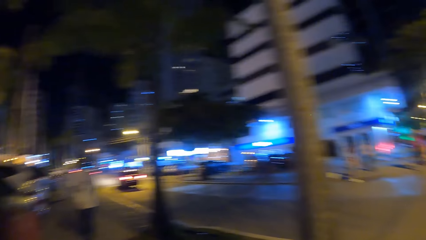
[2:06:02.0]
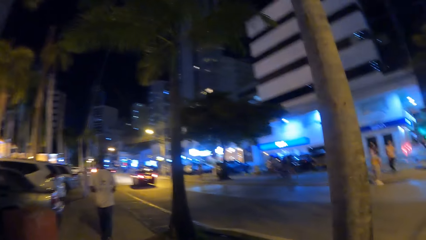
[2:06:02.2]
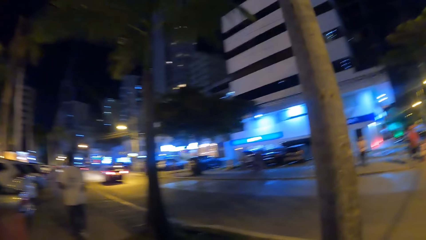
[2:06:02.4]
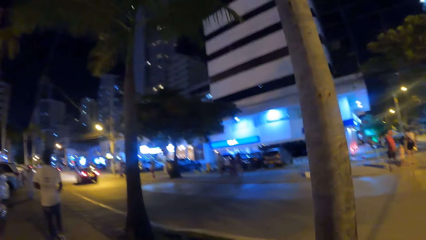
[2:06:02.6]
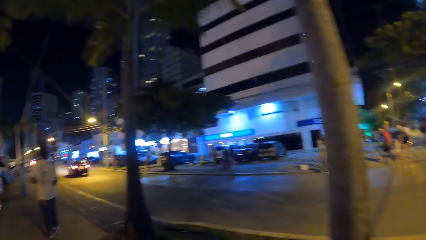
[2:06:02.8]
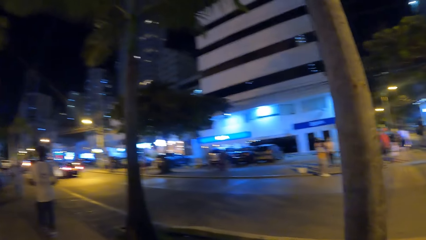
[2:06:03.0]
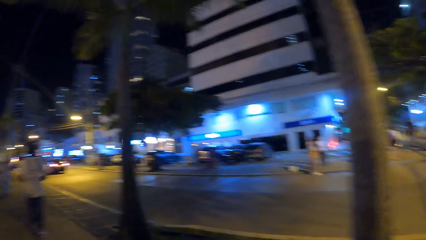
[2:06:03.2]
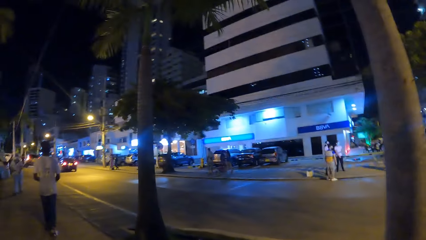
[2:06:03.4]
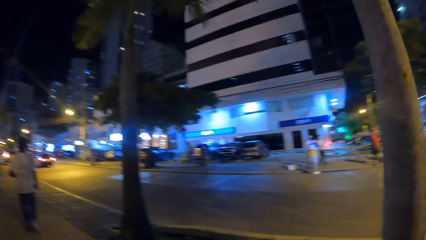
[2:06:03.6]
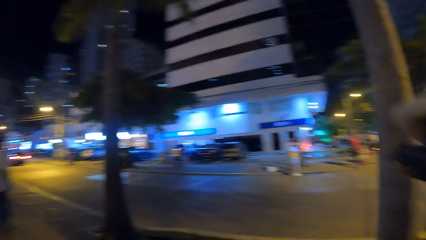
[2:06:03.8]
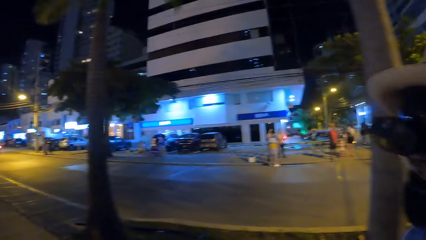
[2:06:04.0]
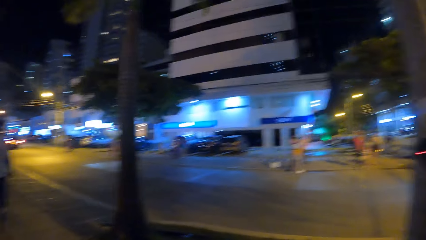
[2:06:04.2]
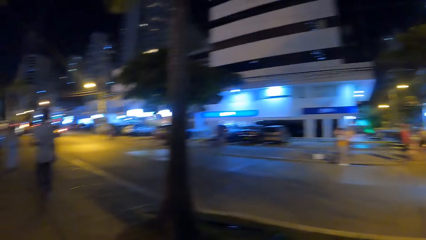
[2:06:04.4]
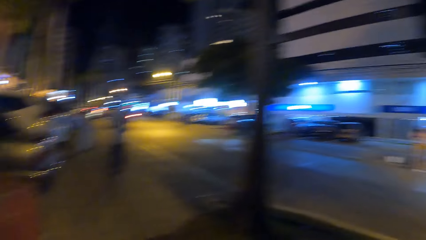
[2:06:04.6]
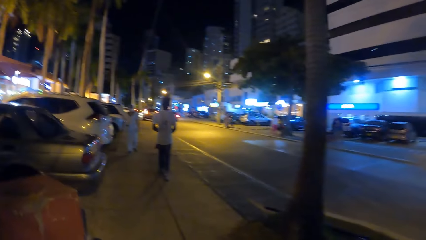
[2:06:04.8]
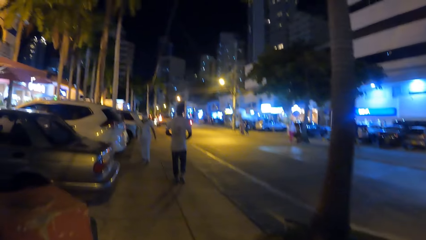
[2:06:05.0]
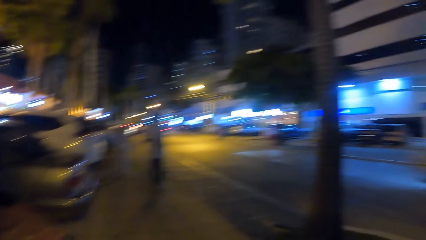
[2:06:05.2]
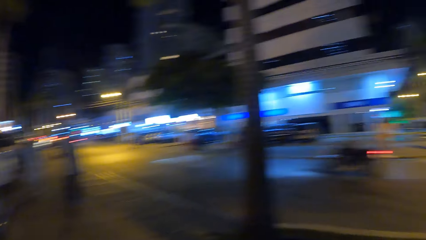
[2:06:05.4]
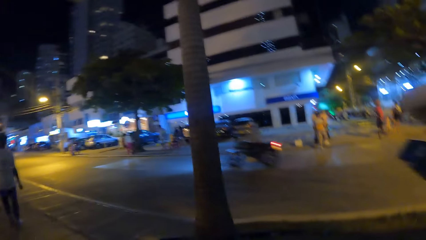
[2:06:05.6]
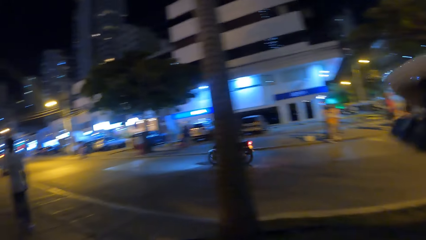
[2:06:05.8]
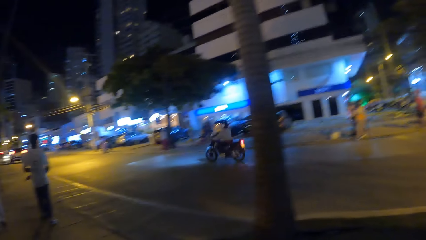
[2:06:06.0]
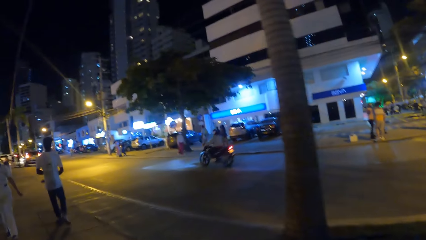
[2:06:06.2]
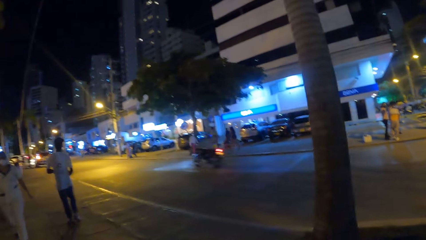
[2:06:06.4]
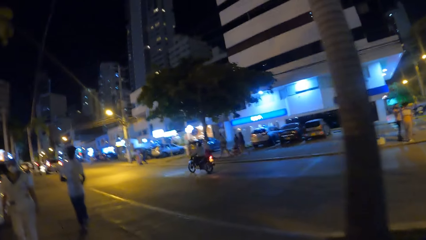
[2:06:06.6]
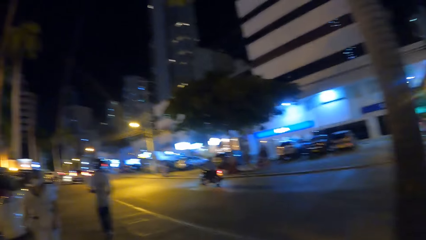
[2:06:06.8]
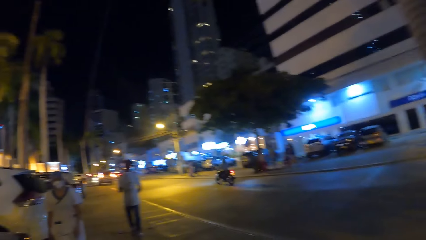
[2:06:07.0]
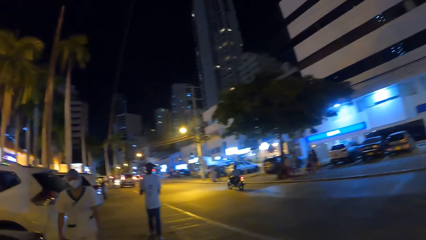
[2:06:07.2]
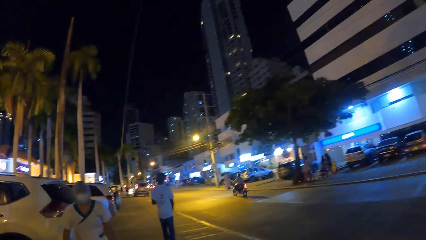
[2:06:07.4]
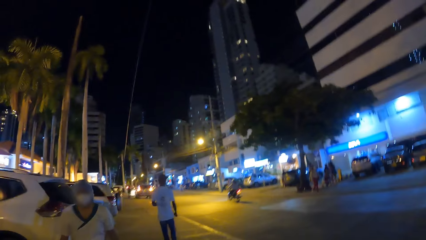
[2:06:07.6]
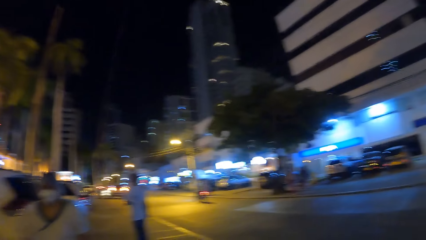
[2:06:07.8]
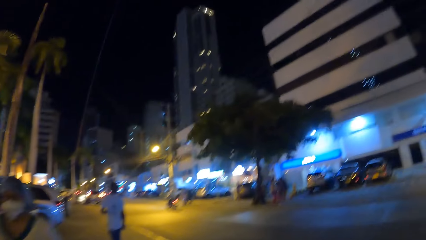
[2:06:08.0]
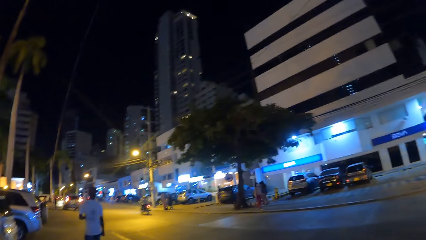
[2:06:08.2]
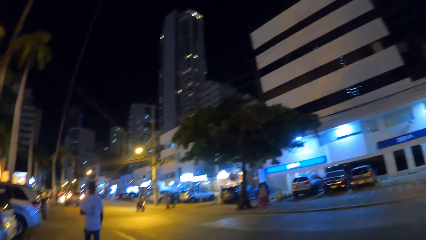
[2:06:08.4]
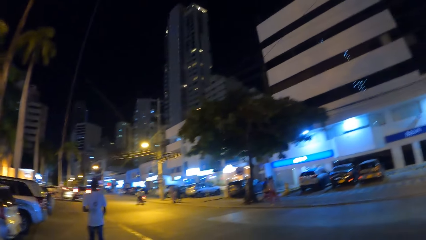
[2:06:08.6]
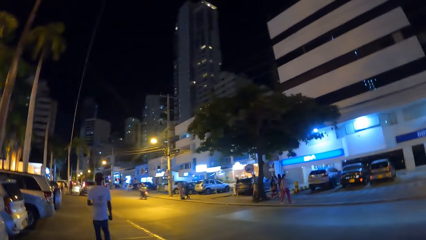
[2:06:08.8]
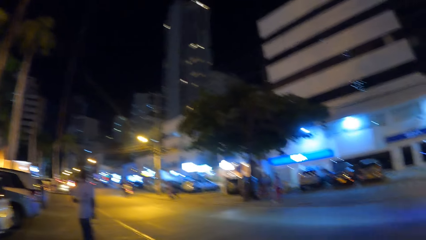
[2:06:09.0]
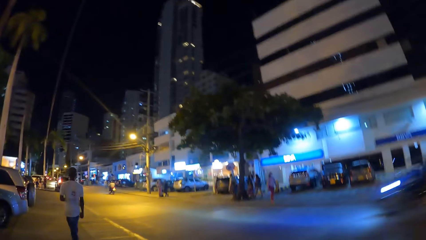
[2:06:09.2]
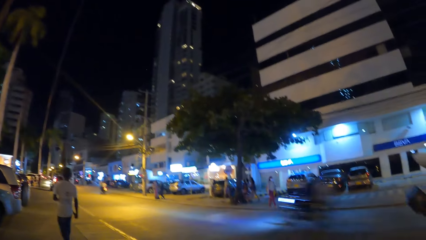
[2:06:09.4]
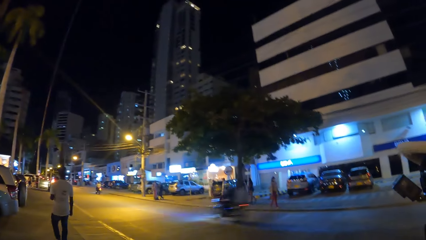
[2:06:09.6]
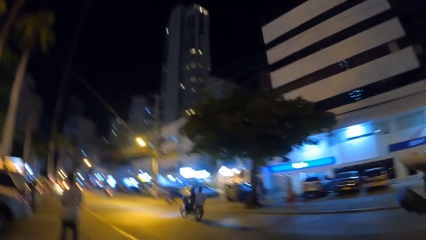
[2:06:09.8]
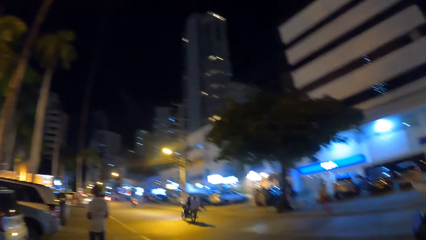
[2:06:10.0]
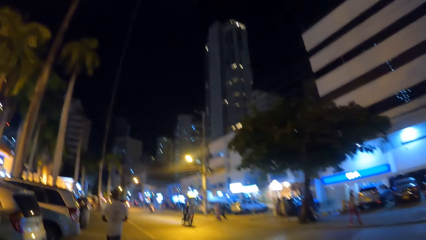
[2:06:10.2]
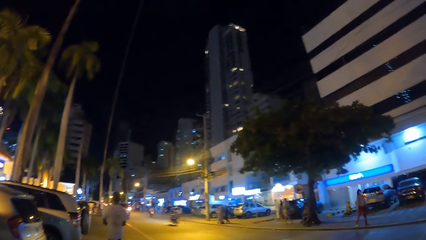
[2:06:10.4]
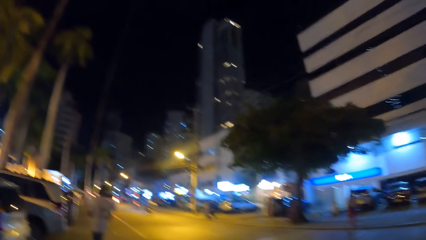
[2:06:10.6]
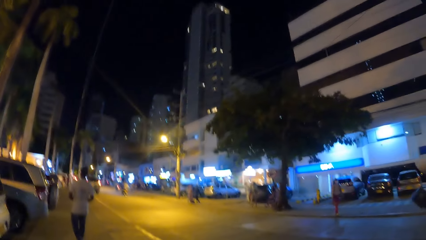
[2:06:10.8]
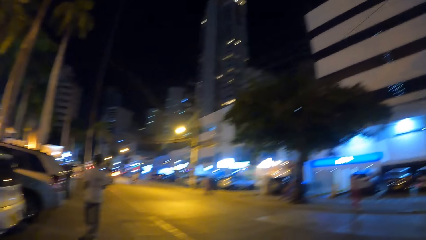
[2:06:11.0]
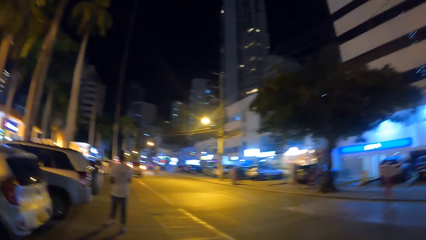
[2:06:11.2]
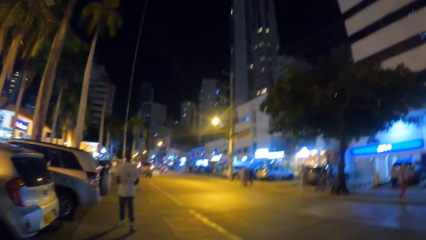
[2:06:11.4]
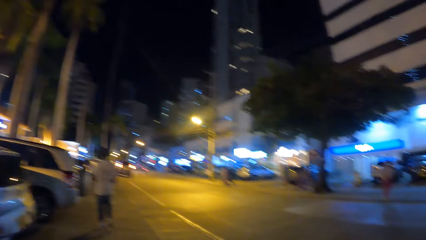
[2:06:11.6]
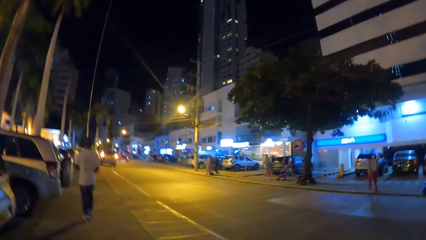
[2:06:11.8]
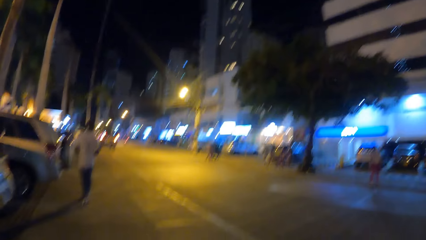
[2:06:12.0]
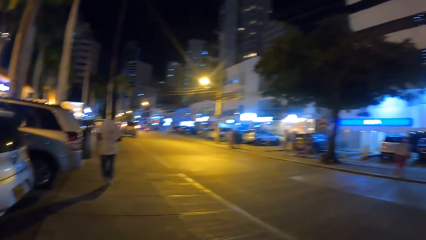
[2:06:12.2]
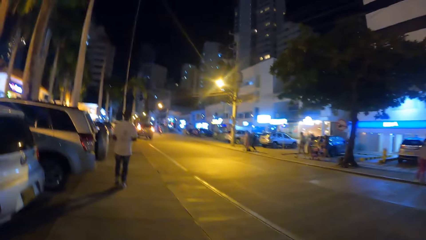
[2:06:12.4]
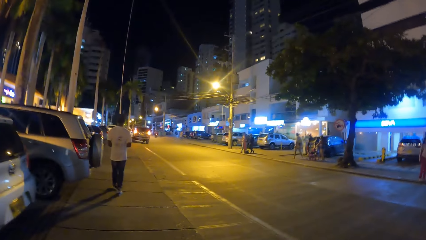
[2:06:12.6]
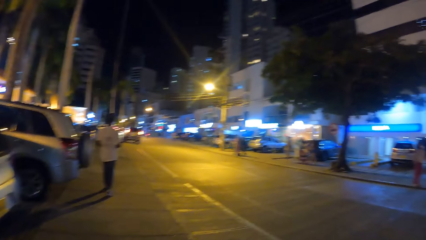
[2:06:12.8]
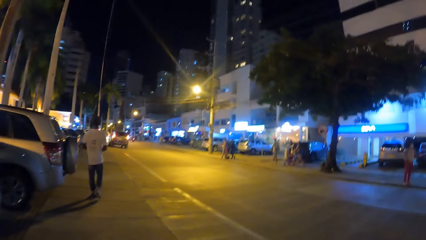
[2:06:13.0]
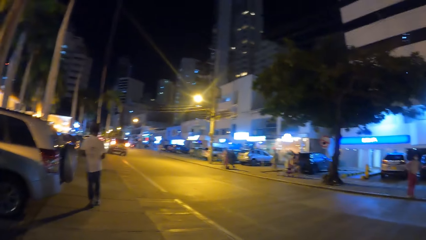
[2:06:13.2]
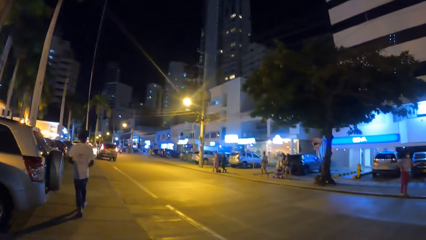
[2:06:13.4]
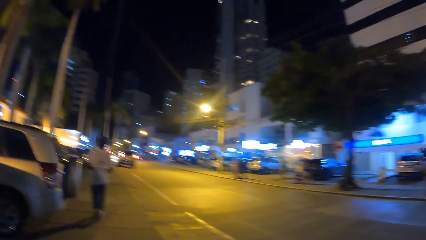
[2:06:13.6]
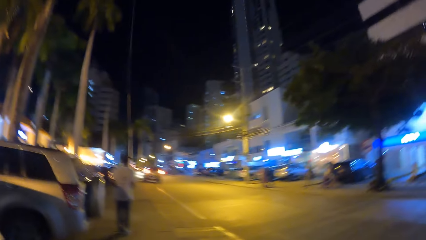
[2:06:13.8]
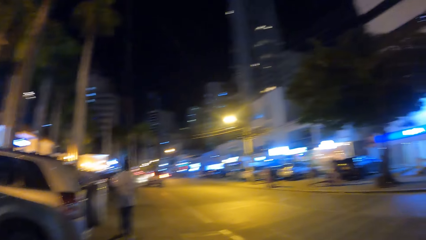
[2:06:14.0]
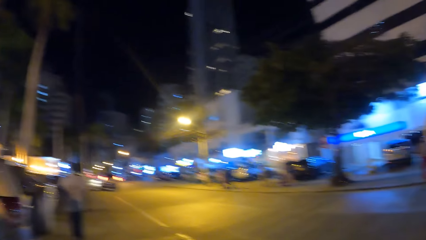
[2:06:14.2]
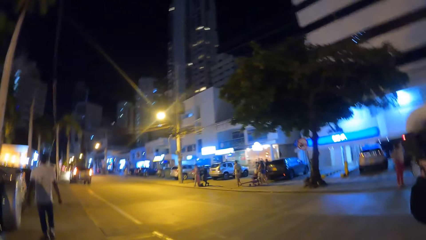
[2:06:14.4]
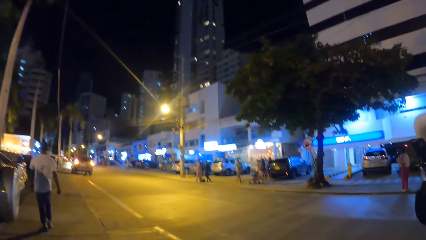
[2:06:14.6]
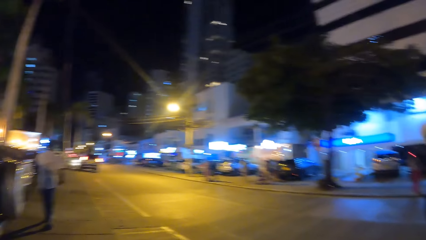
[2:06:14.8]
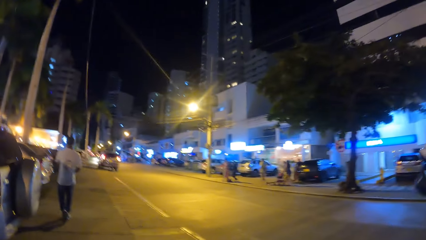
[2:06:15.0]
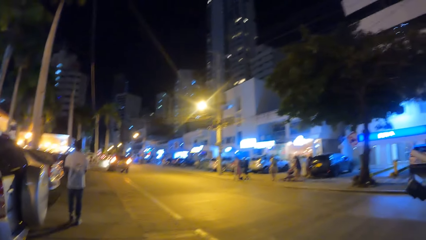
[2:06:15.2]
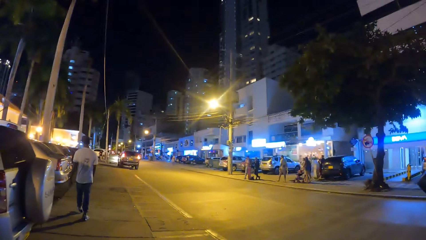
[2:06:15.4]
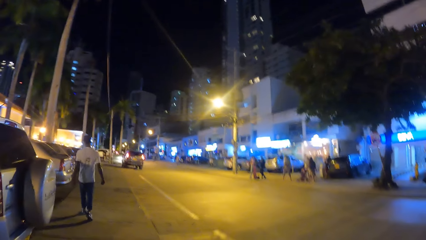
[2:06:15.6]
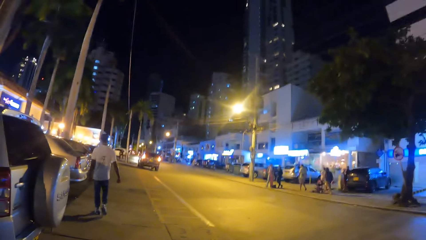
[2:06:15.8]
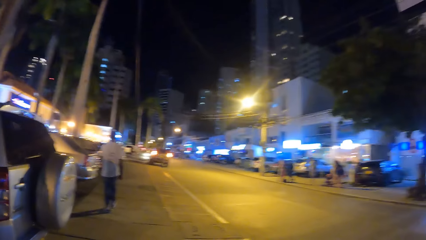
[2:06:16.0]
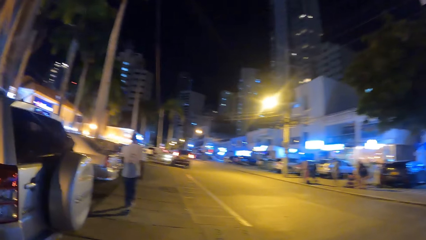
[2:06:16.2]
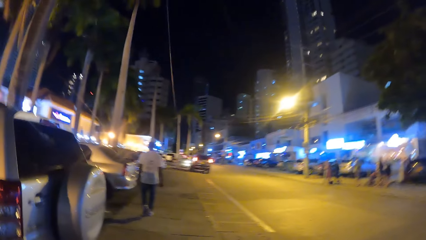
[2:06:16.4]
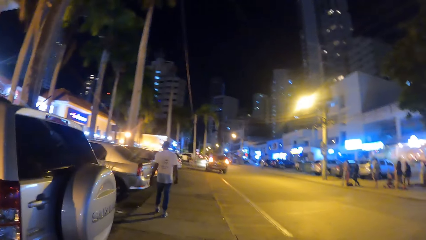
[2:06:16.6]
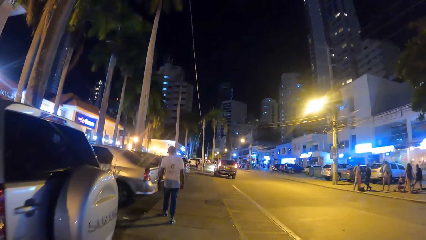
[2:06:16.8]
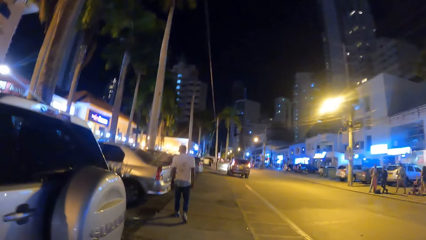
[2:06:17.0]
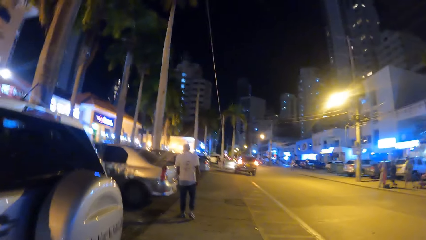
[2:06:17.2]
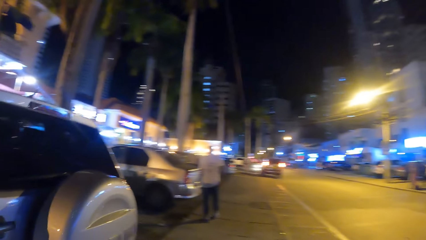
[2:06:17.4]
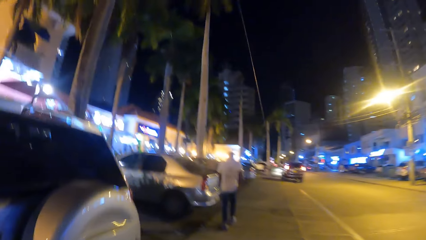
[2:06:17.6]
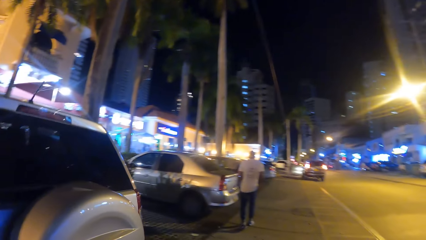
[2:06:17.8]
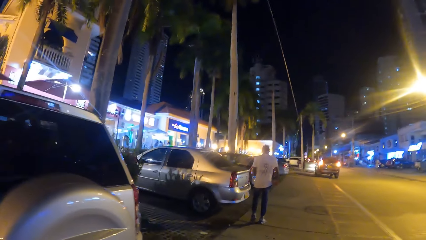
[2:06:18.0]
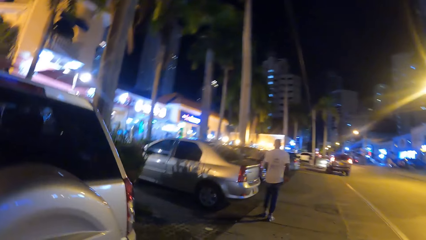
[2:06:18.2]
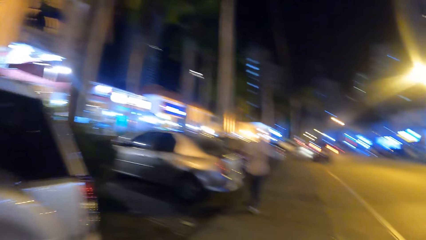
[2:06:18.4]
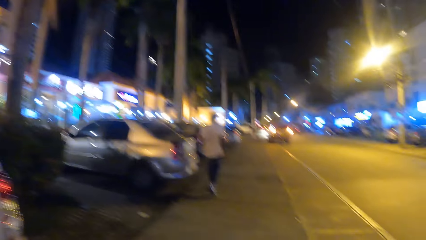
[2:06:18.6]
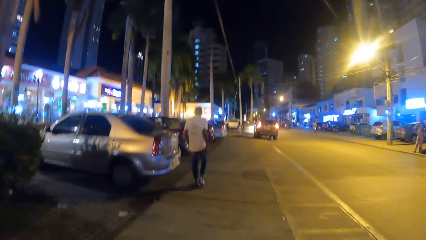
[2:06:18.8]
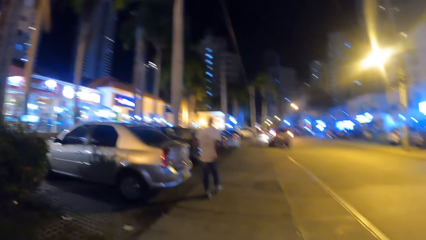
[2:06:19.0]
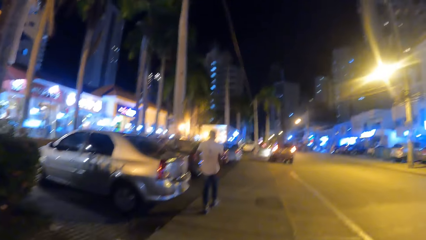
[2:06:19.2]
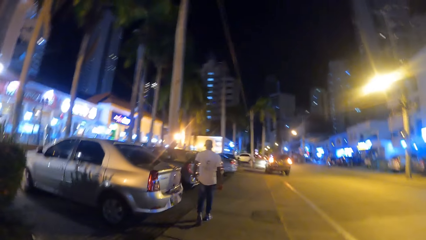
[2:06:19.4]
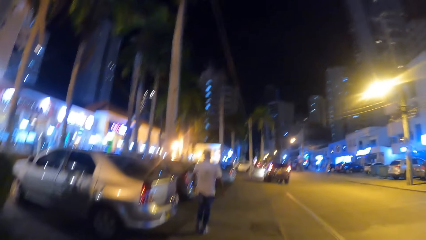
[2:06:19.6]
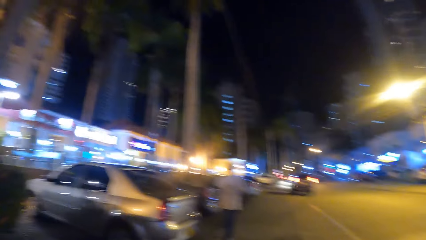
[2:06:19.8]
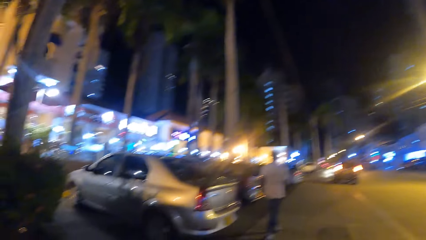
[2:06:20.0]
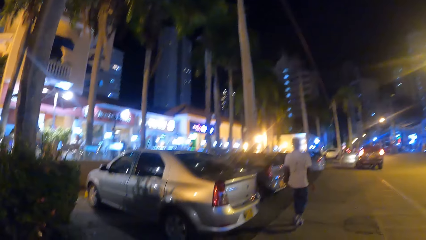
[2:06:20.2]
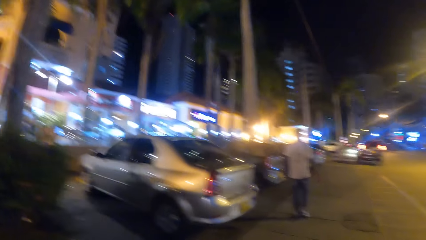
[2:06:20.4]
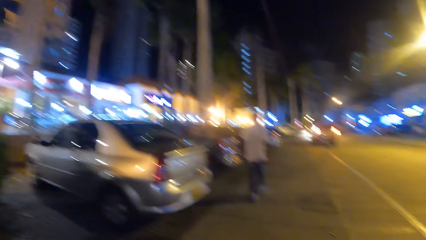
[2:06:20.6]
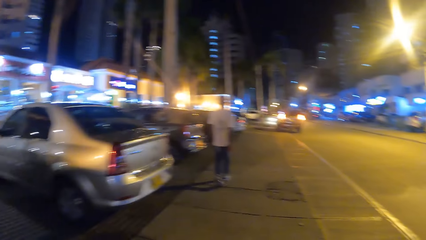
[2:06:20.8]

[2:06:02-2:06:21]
The camera wearer walks on the sidewalk. They look forward. They look left.
